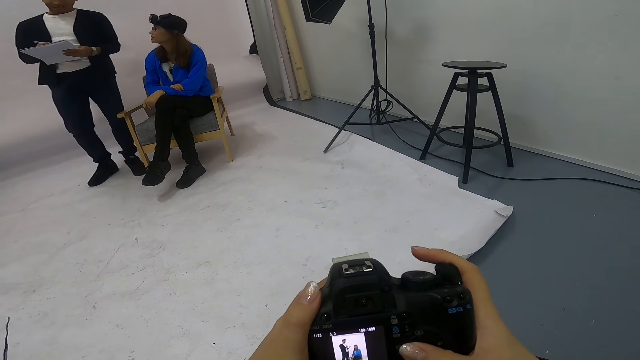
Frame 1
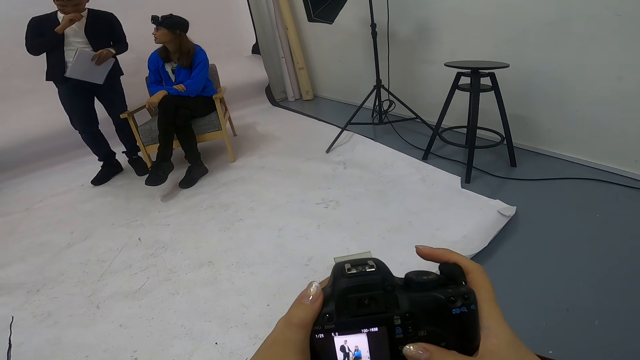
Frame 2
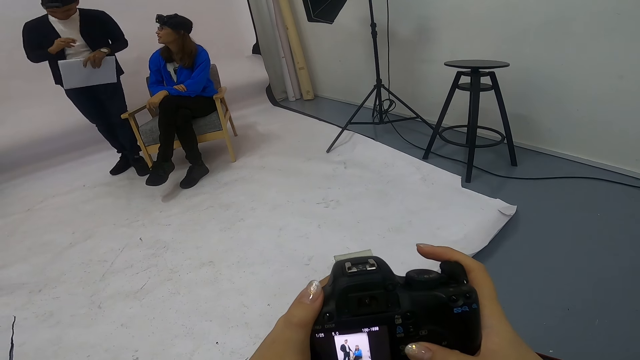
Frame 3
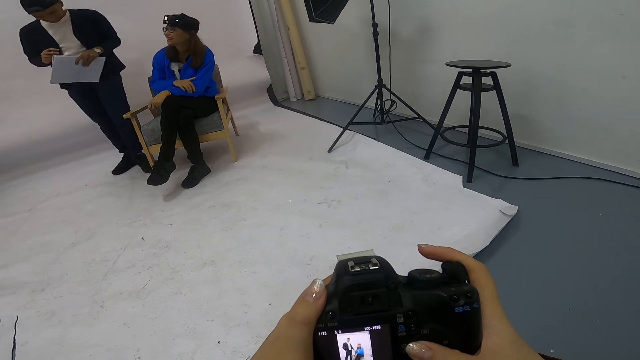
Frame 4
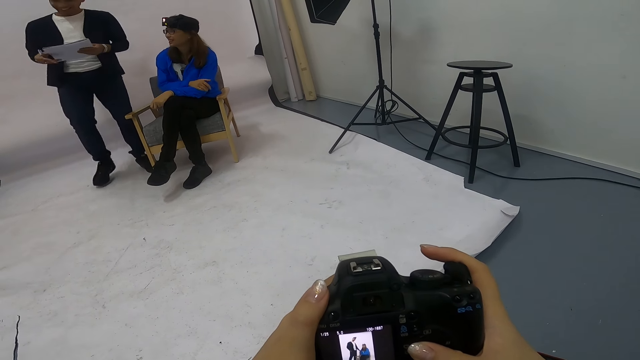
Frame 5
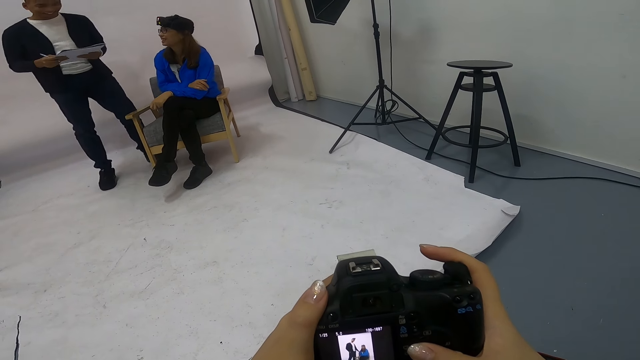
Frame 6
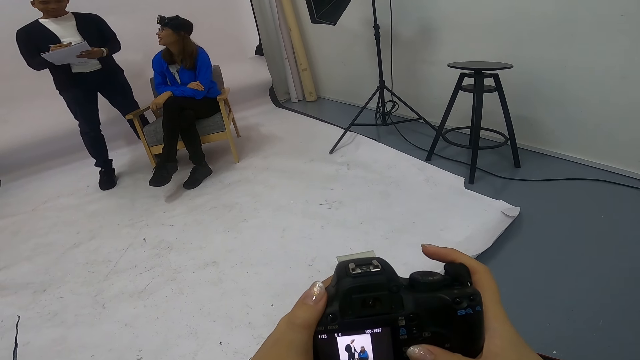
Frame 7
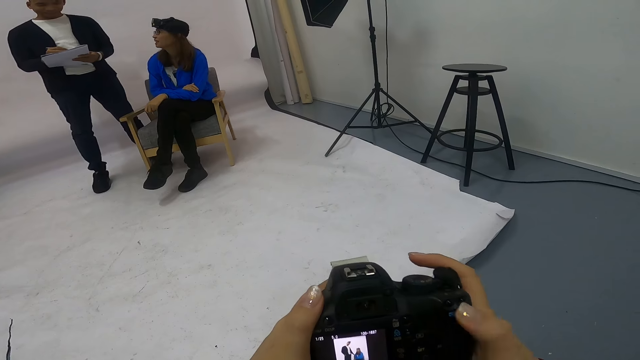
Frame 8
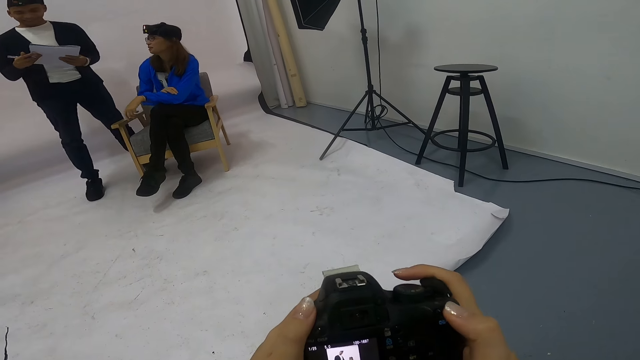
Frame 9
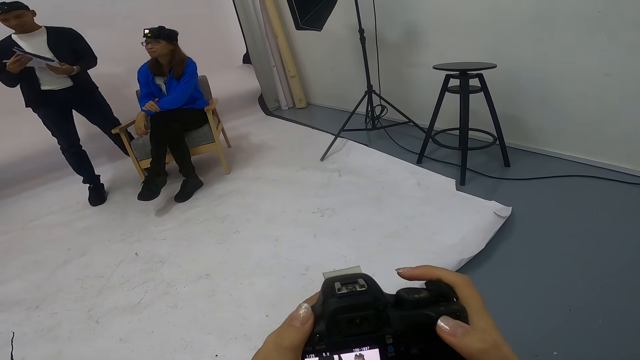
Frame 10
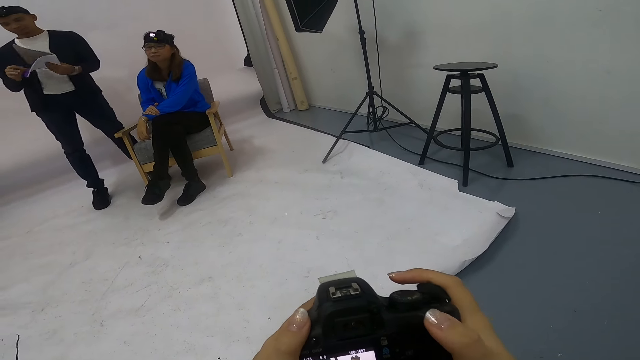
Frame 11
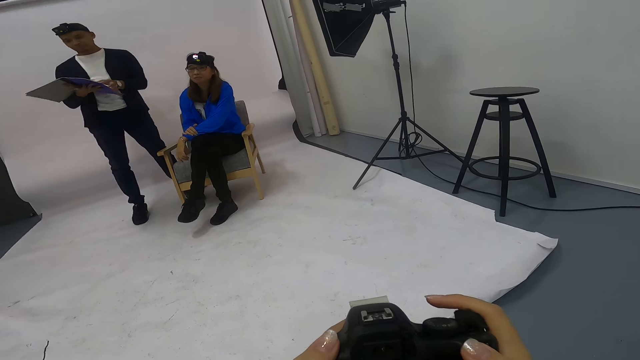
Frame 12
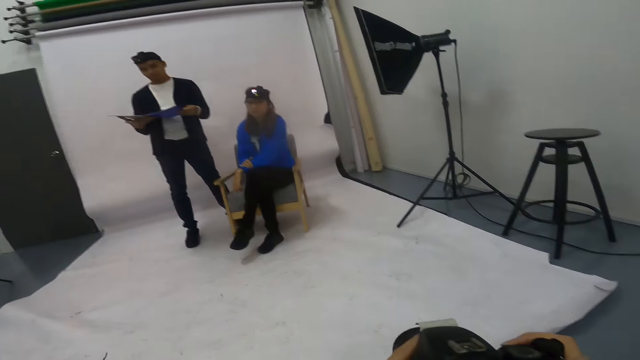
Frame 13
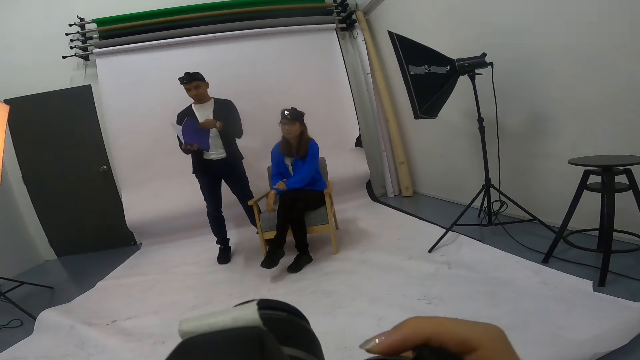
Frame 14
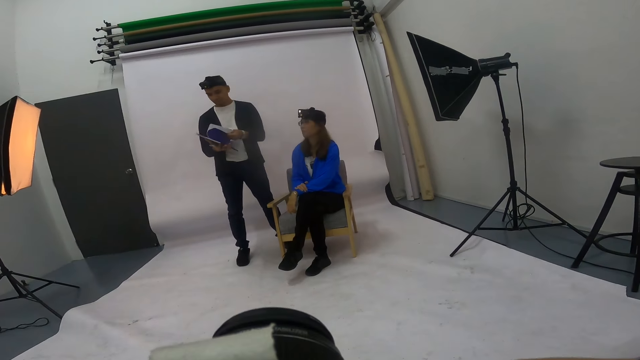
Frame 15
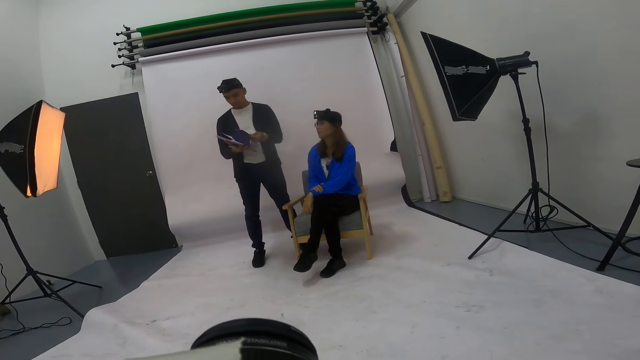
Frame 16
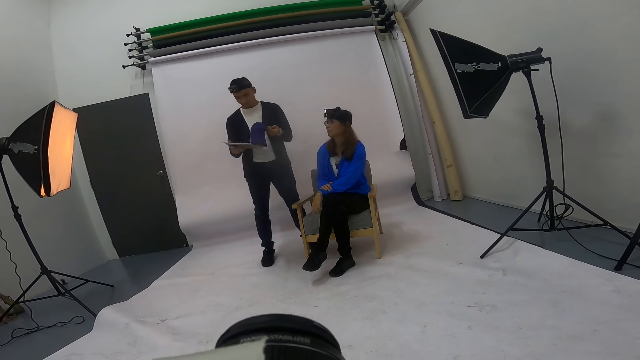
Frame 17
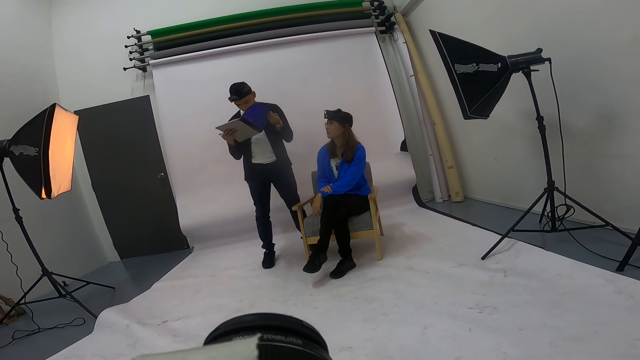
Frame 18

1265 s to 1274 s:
The camera wearer looks at the camera. A woman looks at a man. The man writes on a book and lifts his right hand. The woman looks at the man. The man writes on the book. The woman looks at the camera wearer. The man unfolds the book. The man flips through the book.

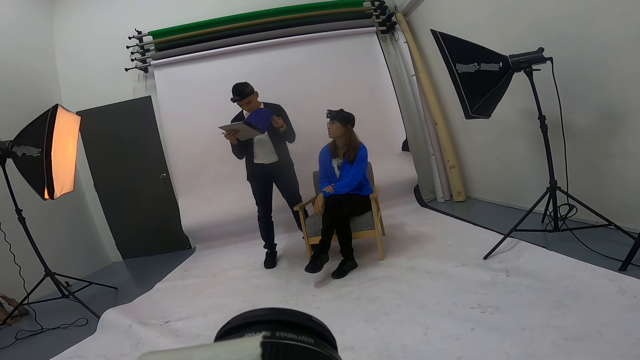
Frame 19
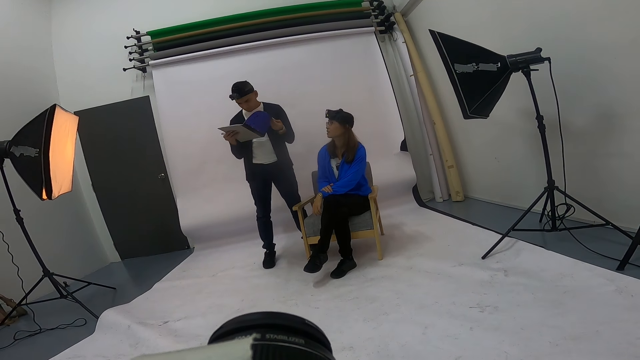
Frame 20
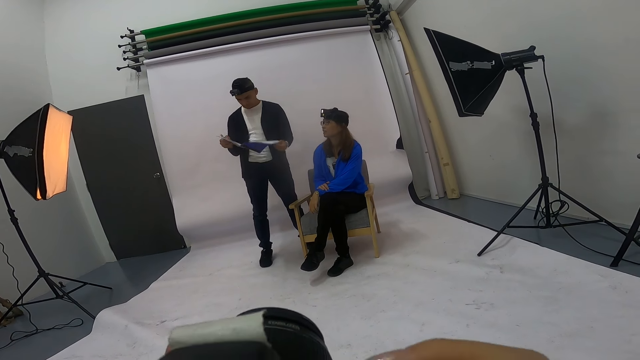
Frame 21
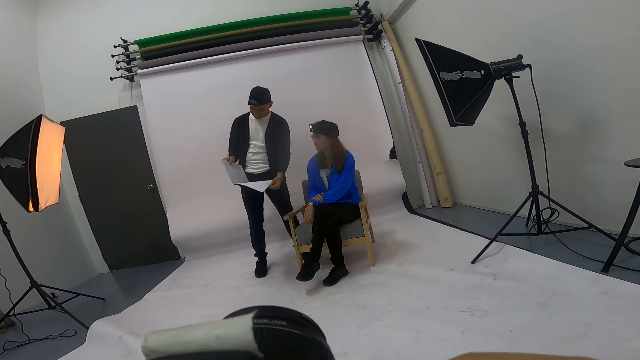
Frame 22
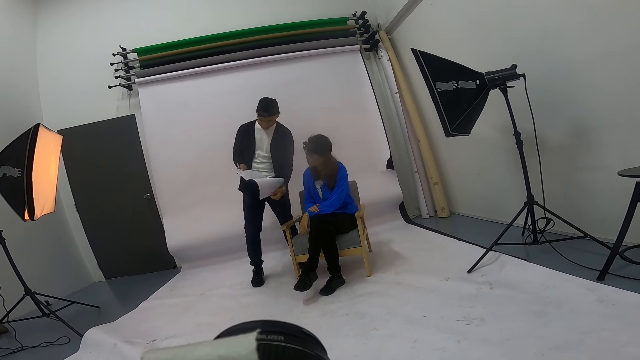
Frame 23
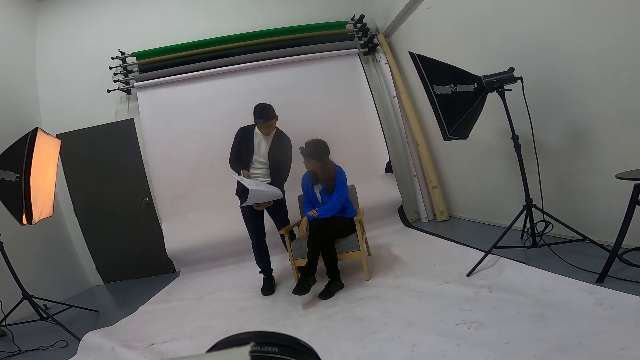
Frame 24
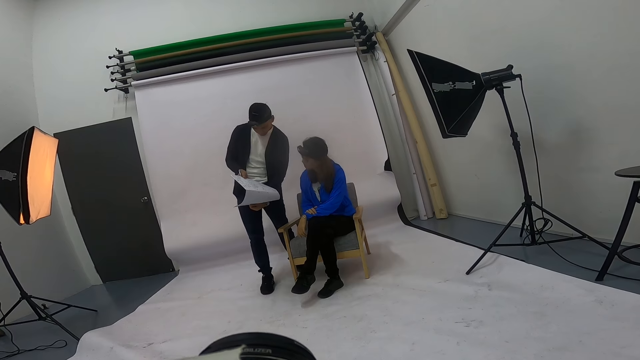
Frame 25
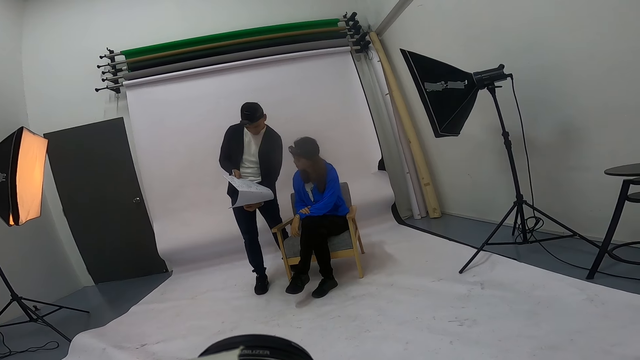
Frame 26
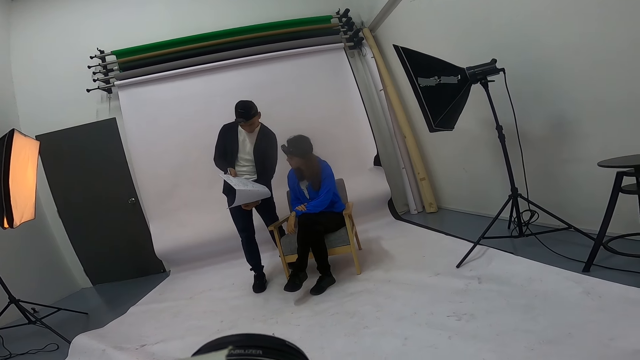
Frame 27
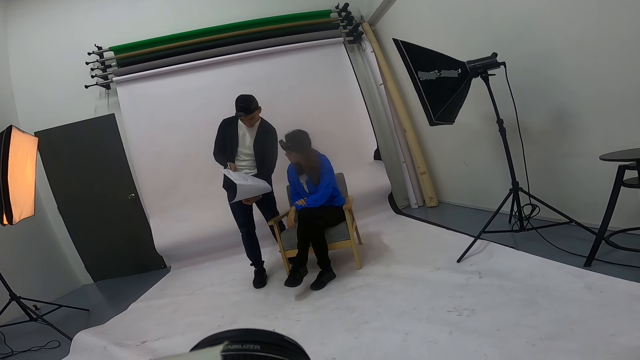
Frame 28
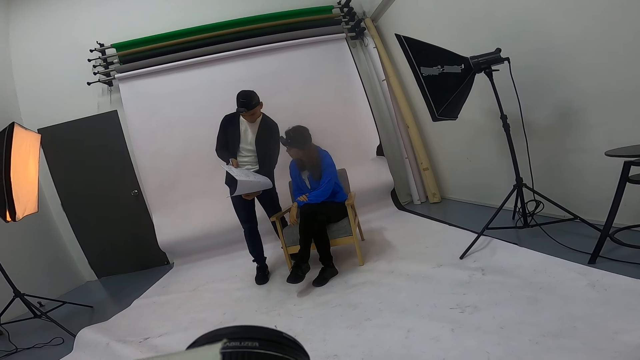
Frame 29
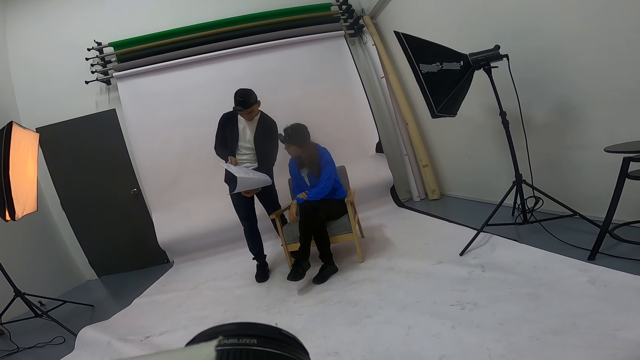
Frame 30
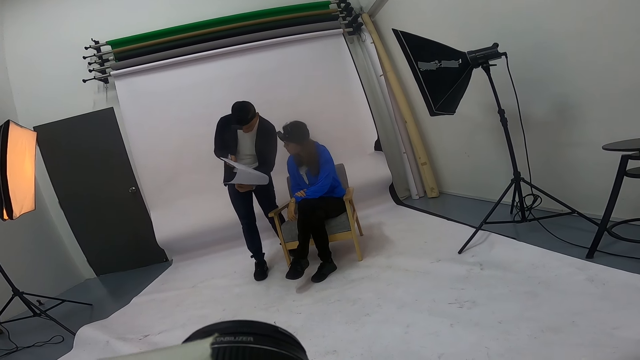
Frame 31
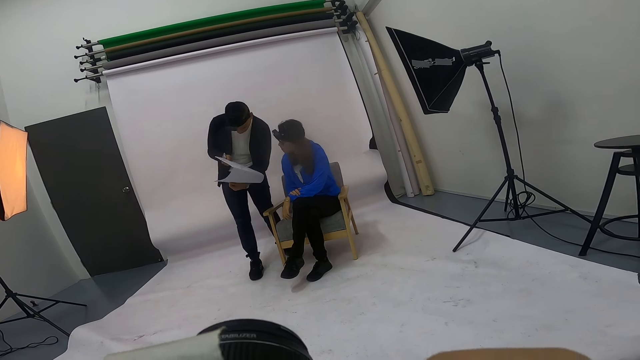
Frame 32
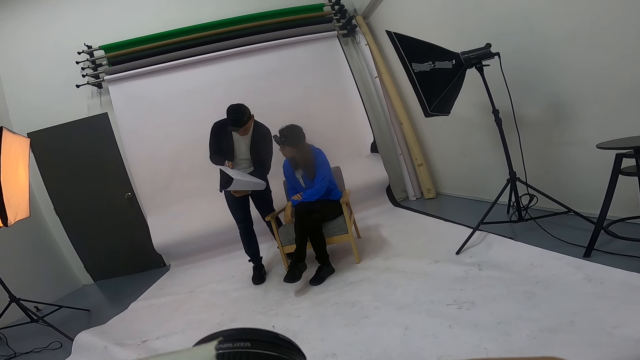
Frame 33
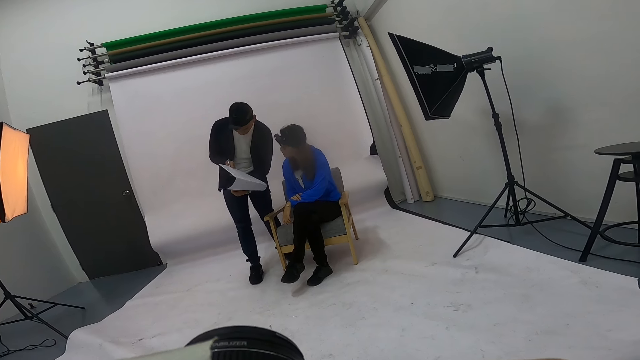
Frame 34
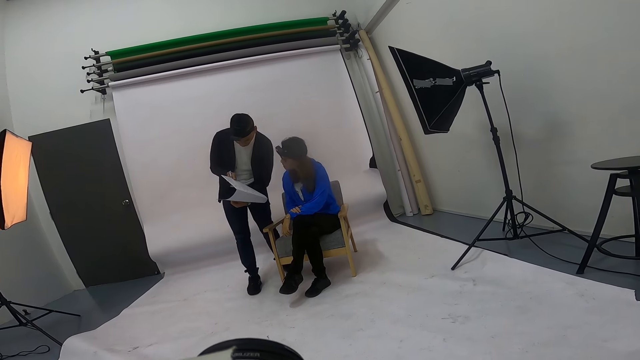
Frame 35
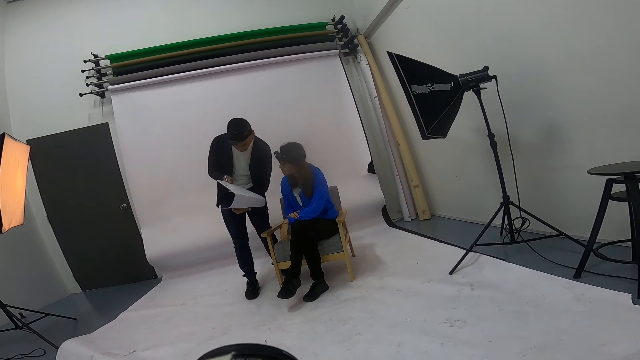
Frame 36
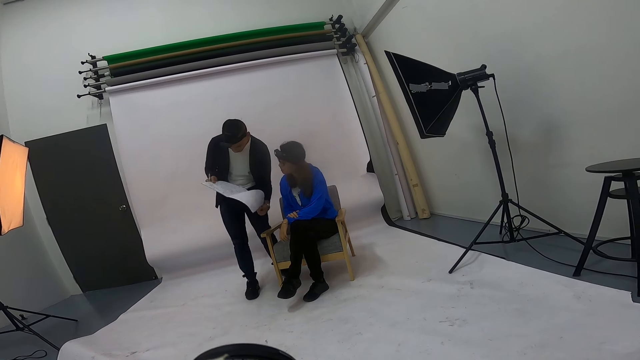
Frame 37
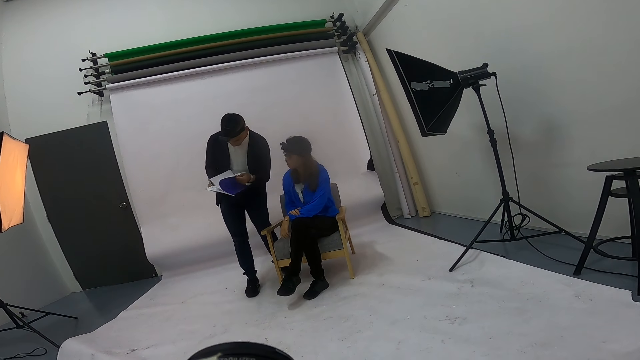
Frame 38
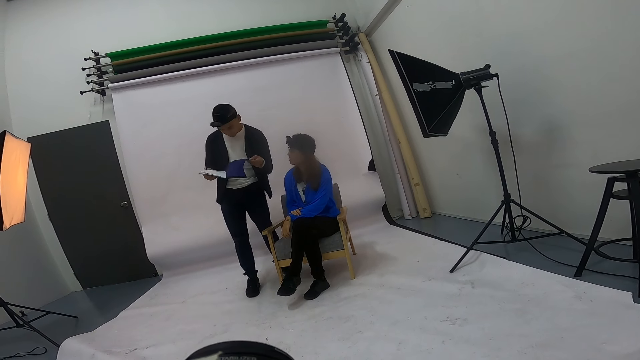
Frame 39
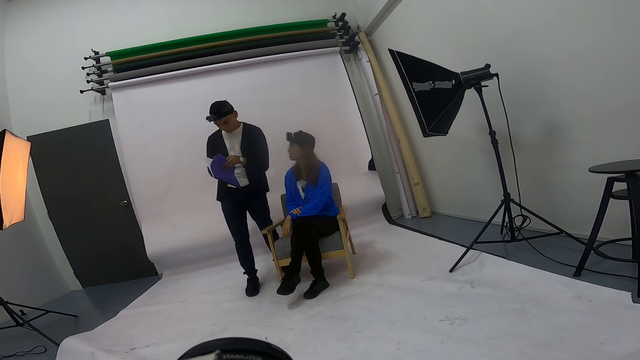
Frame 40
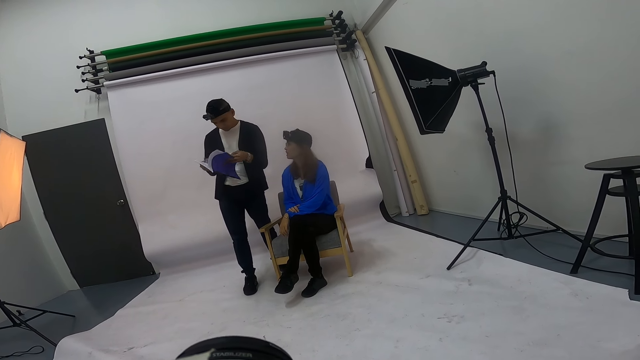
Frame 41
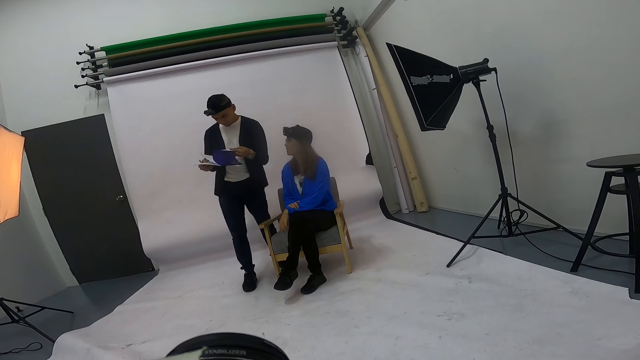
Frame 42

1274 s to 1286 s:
A woman looks at a man. The man looks at the book and lowers the book. The woman looks at the book. The camera wearer takes a capture of a person with an object repeatedly. They use the camera. The woman looks at the book. The man looks at the book. The woman looks at the book. The man flips the book.
